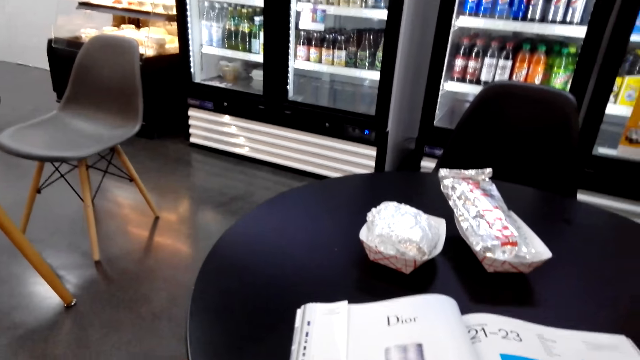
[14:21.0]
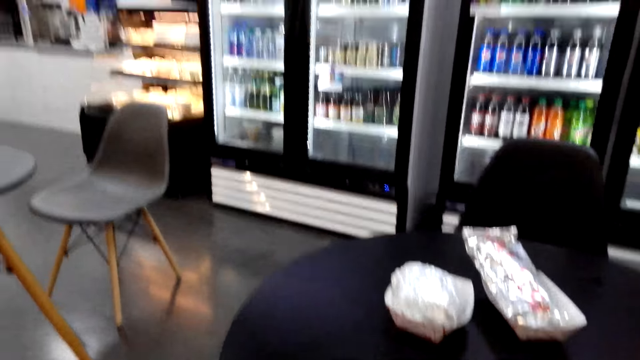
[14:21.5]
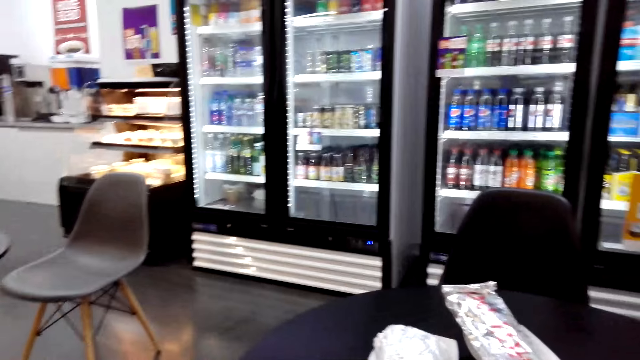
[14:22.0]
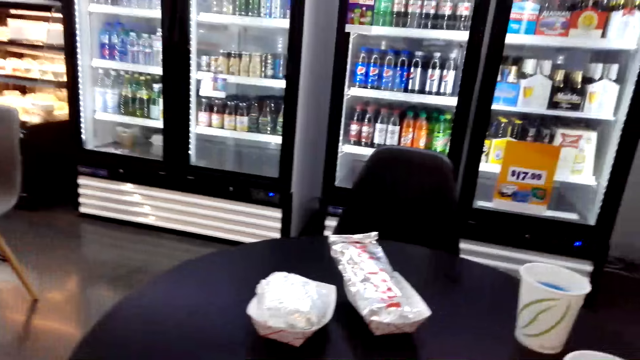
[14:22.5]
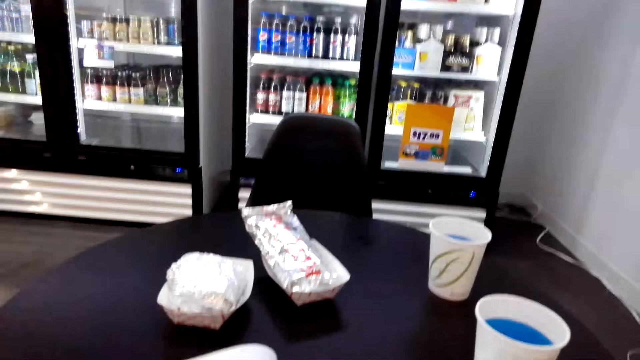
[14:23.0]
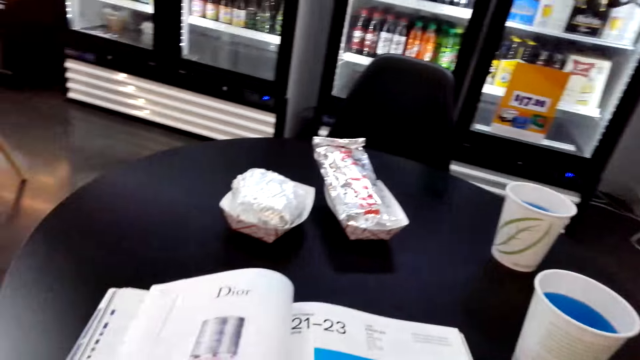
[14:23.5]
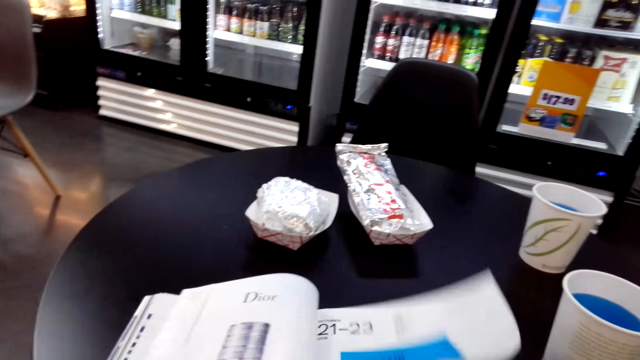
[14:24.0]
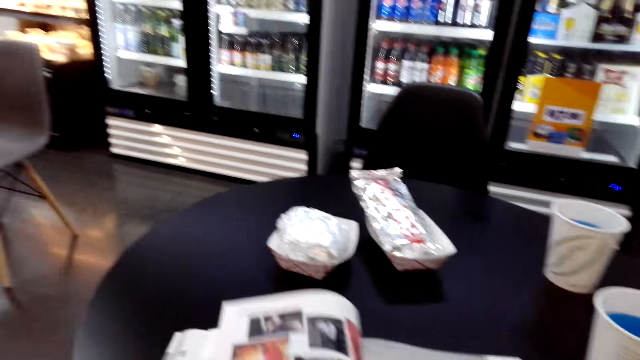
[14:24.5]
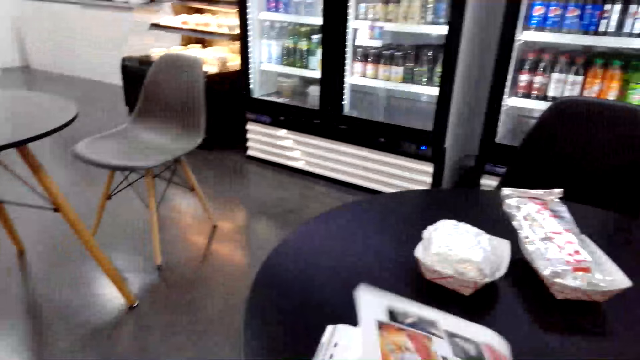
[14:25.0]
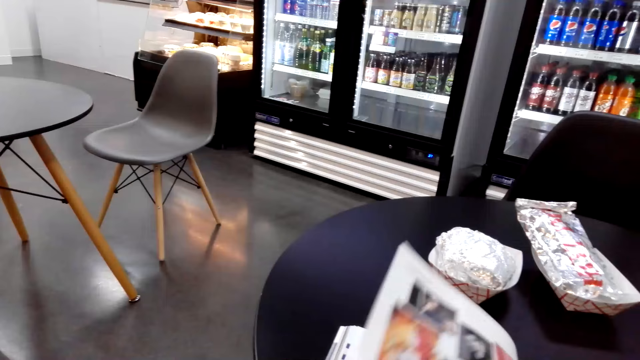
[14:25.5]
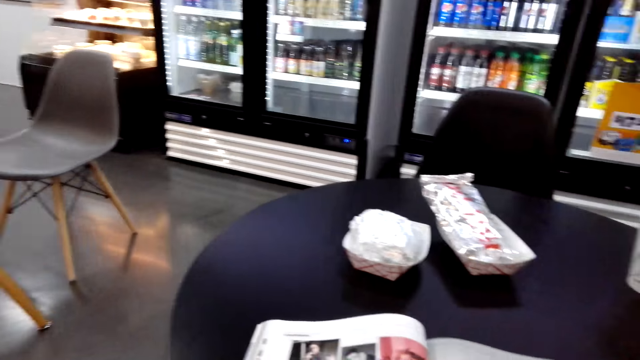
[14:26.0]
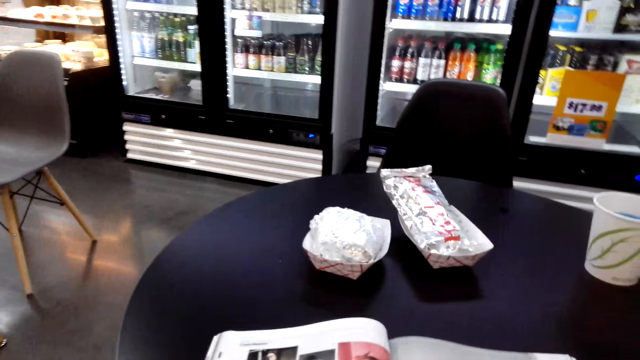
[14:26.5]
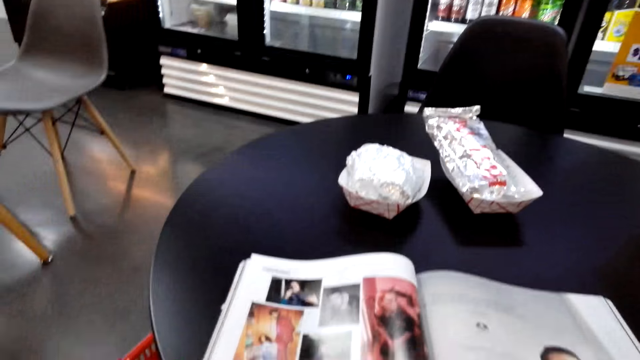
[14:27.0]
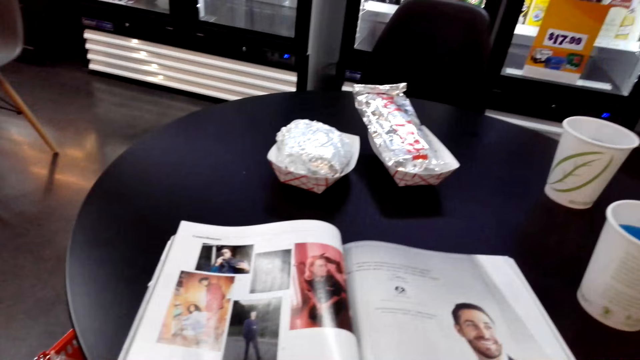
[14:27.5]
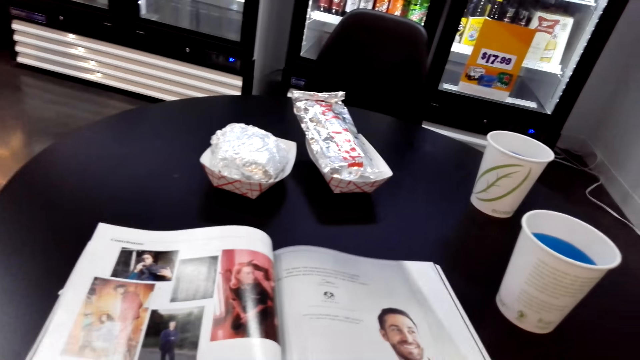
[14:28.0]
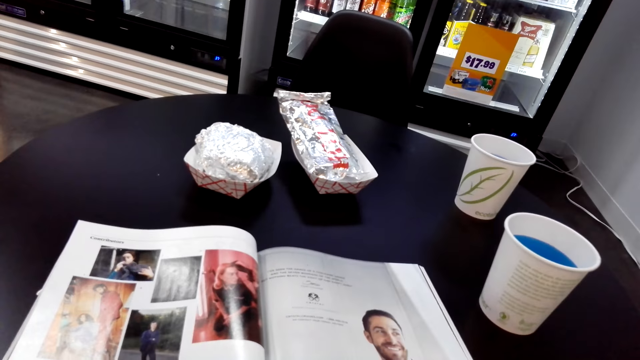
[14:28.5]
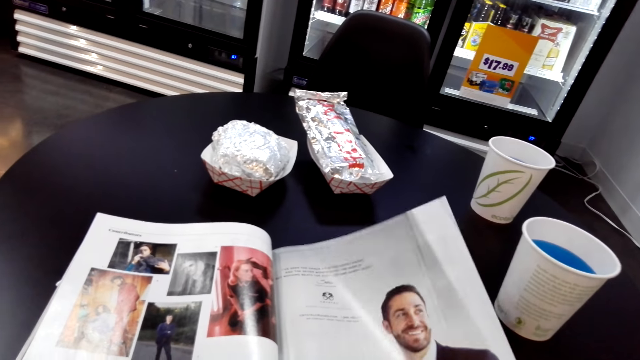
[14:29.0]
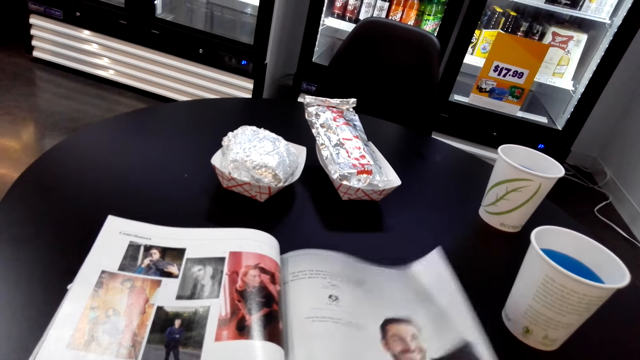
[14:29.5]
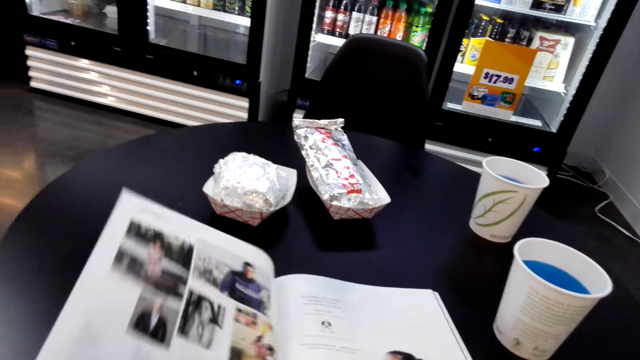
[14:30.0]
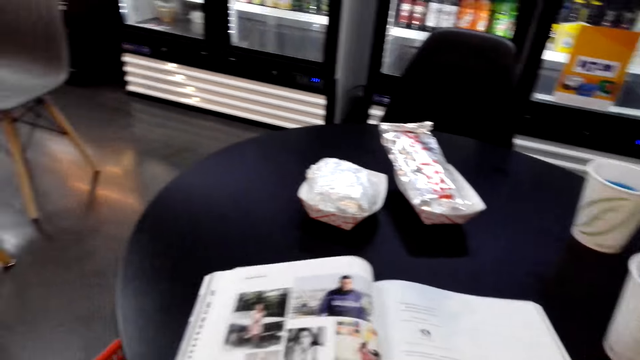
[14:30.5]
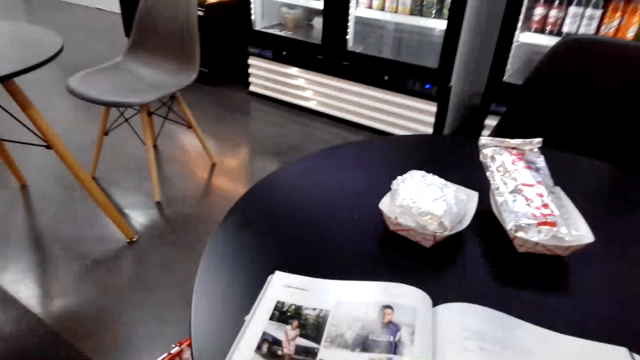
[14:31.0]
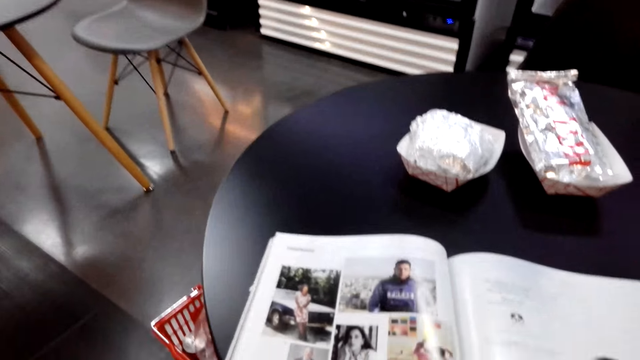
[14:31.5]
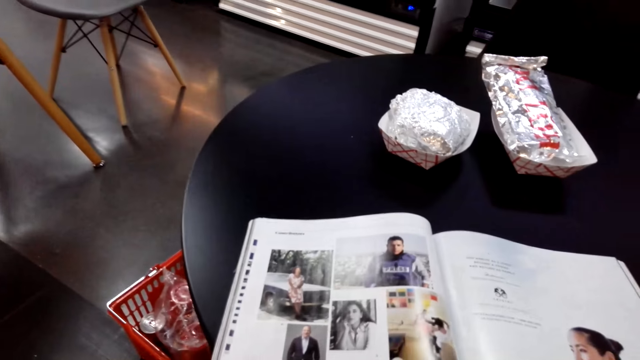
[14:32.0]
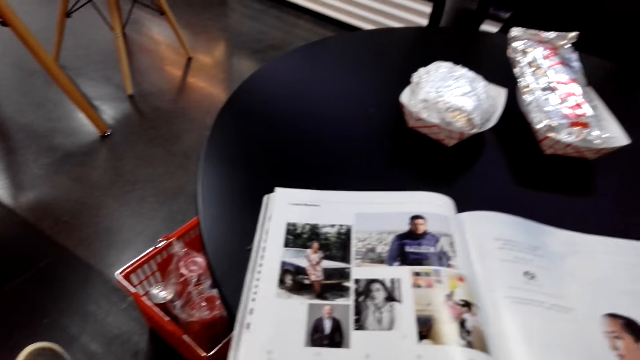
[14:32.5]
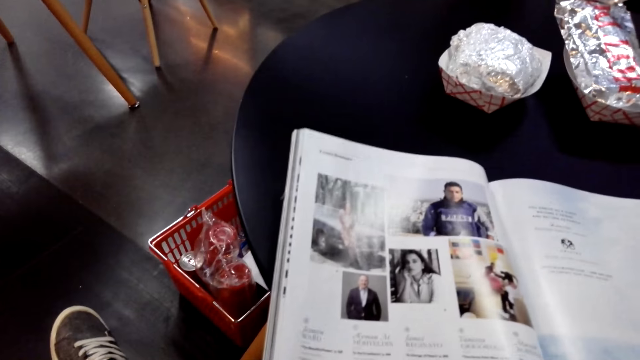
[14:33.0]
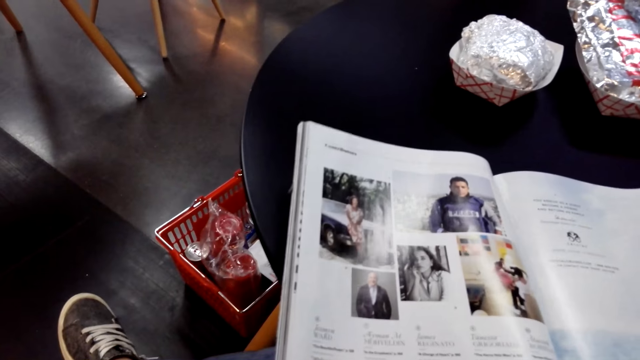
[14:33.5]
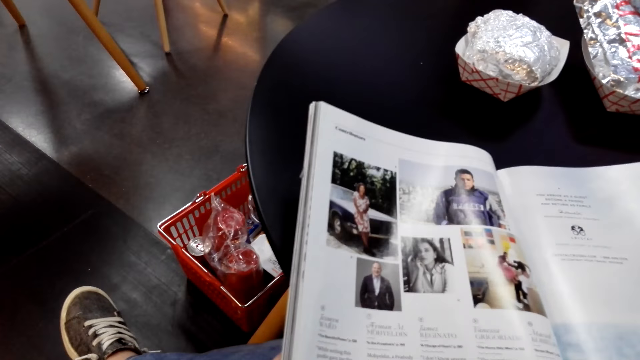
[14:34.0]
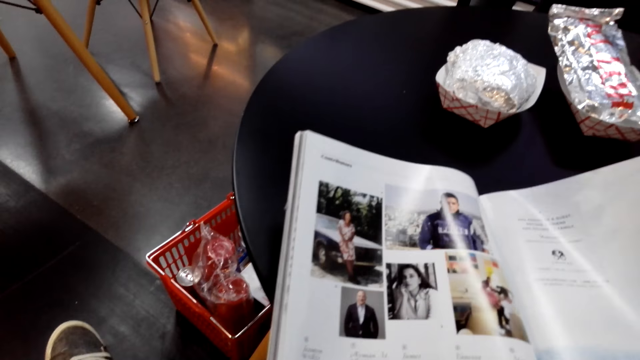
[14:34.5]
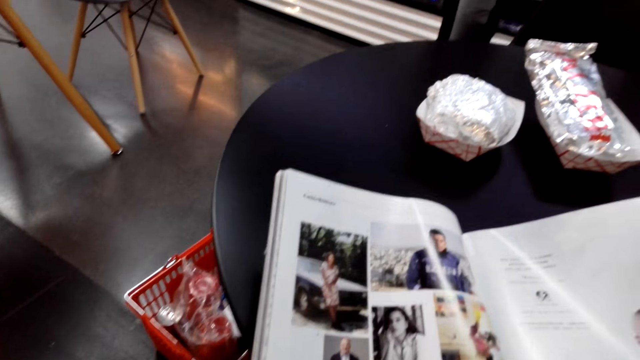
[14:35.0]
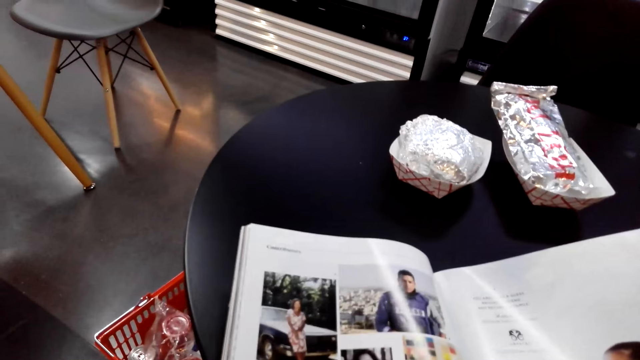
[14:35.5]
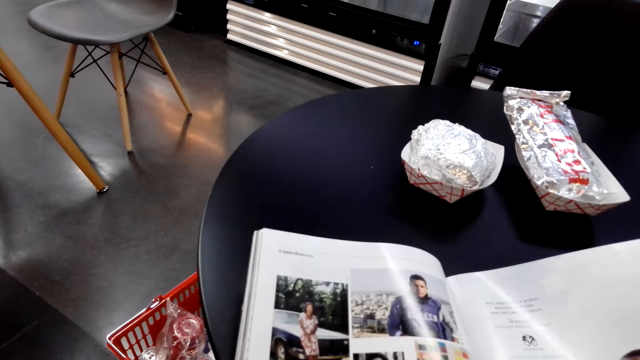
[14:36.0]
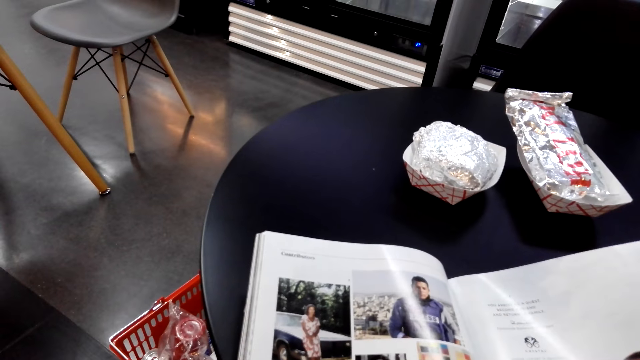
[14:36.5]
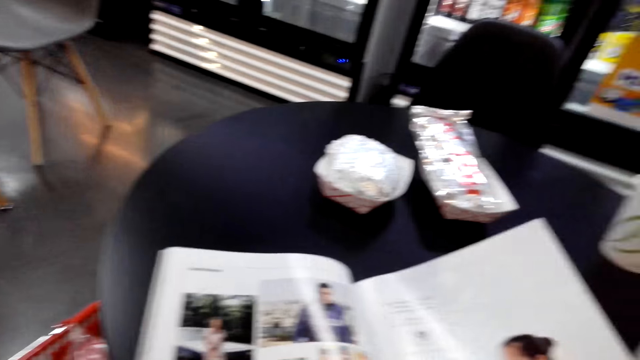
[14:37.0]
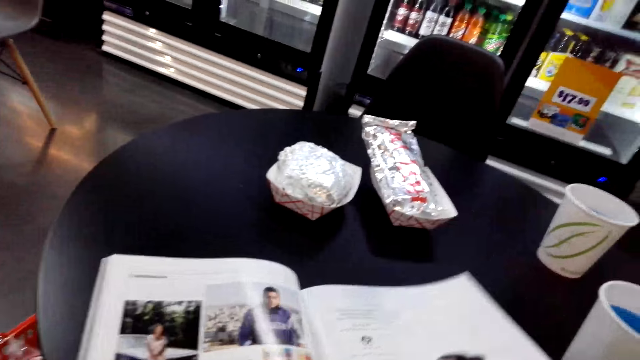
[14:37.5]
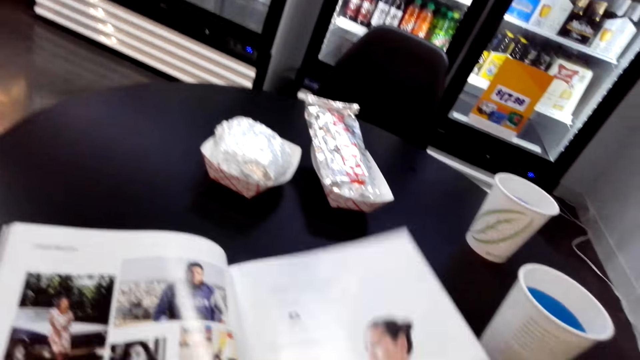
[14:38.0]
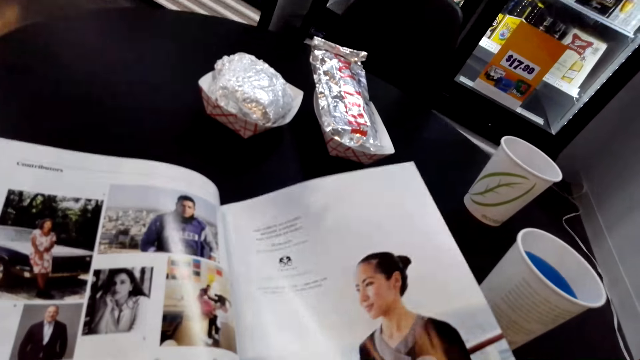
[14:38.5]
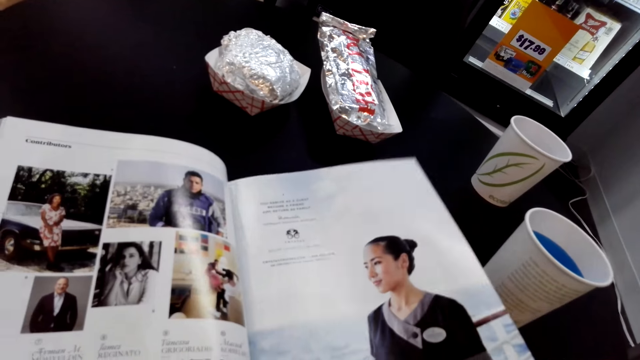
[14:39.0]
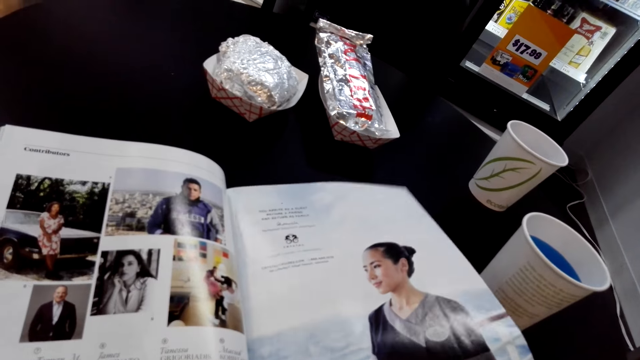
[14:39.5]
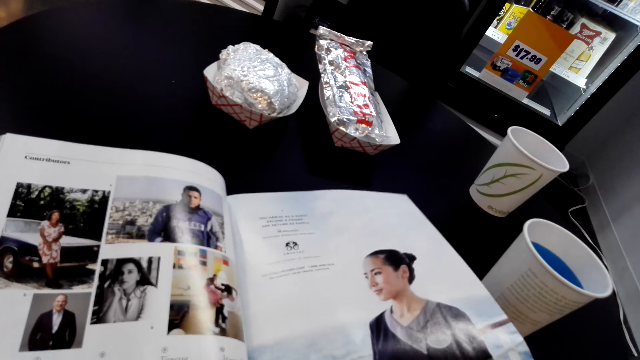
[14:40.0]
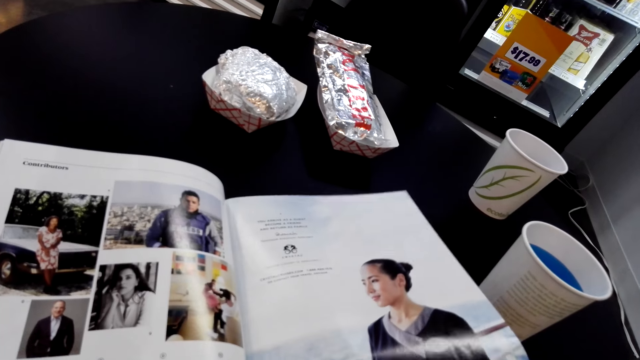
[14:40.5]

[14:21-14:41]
The camera wearer opens the book. They open the book again. They read the book.
